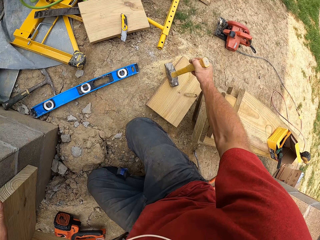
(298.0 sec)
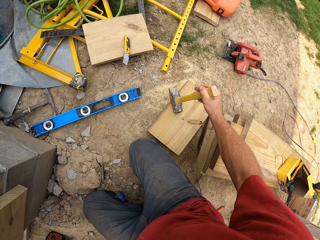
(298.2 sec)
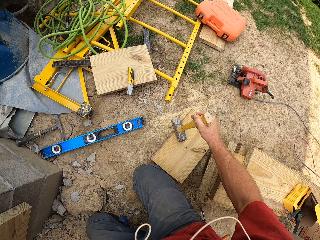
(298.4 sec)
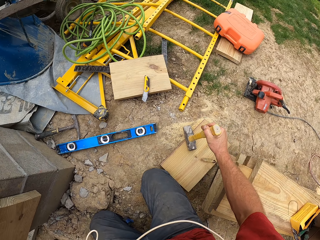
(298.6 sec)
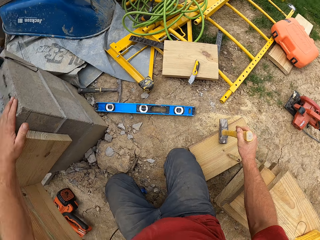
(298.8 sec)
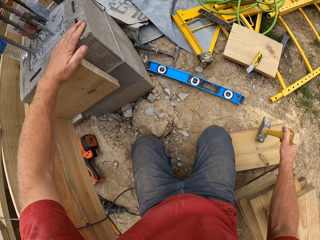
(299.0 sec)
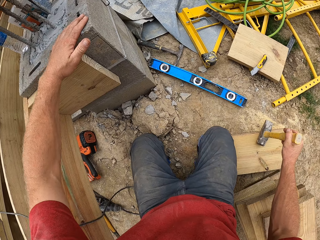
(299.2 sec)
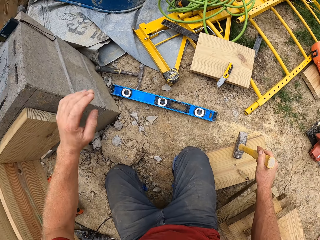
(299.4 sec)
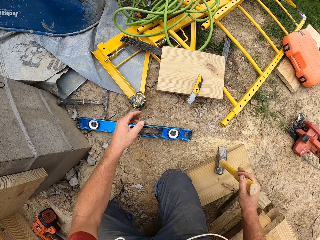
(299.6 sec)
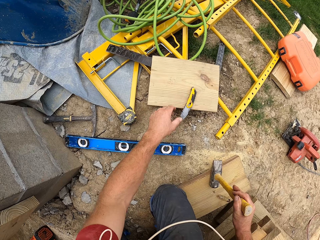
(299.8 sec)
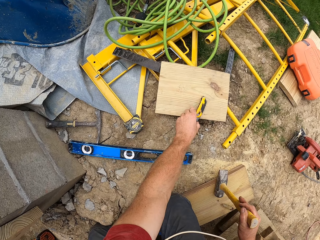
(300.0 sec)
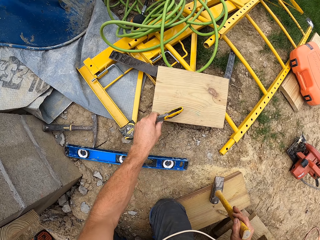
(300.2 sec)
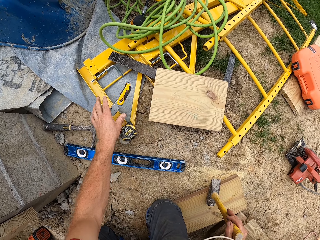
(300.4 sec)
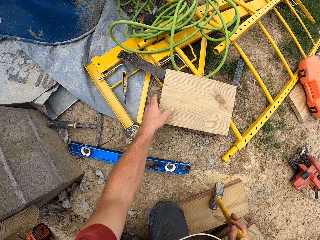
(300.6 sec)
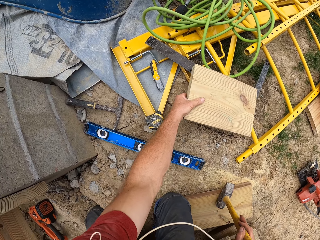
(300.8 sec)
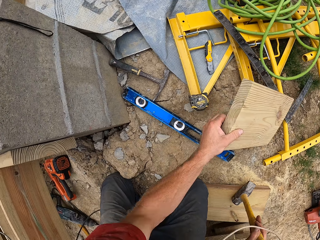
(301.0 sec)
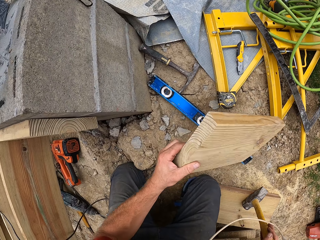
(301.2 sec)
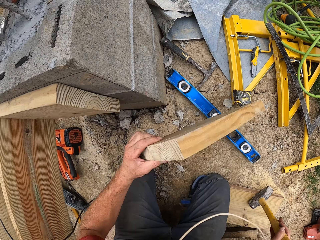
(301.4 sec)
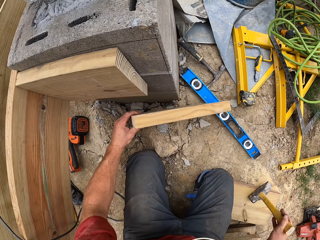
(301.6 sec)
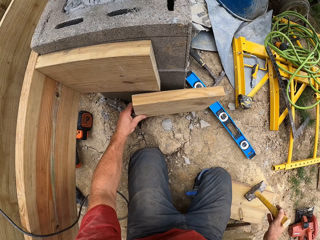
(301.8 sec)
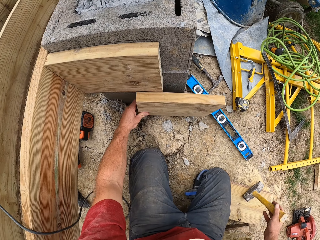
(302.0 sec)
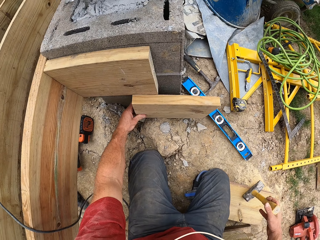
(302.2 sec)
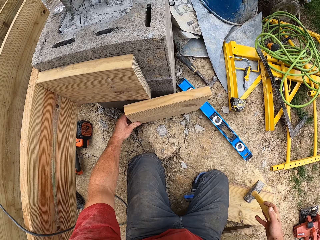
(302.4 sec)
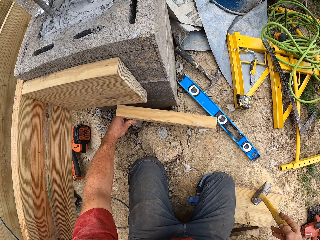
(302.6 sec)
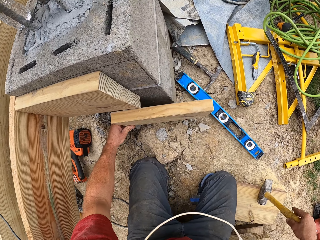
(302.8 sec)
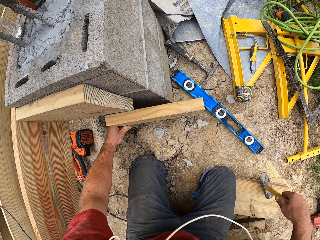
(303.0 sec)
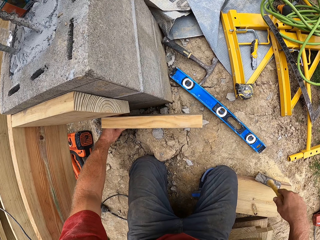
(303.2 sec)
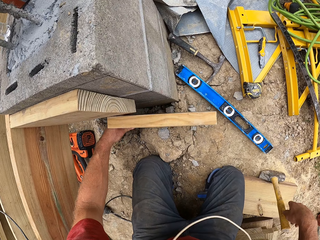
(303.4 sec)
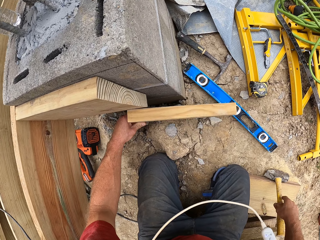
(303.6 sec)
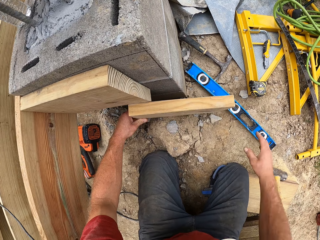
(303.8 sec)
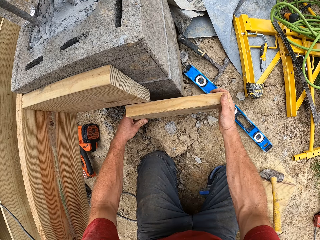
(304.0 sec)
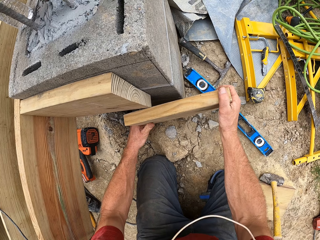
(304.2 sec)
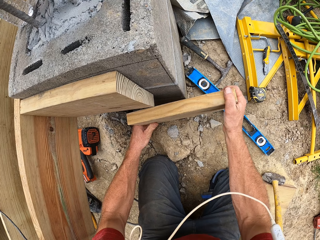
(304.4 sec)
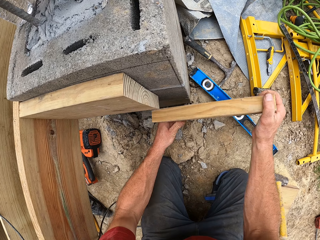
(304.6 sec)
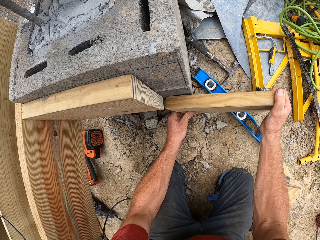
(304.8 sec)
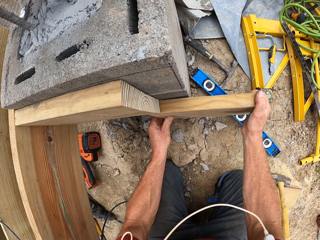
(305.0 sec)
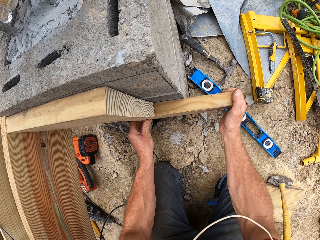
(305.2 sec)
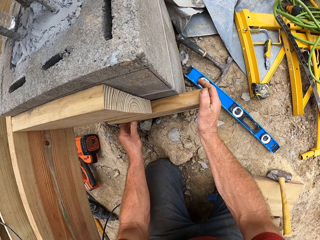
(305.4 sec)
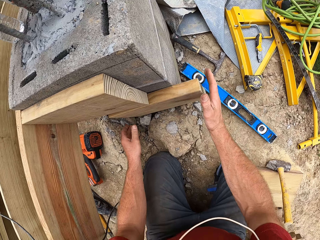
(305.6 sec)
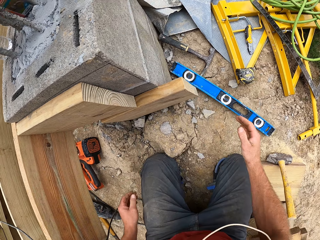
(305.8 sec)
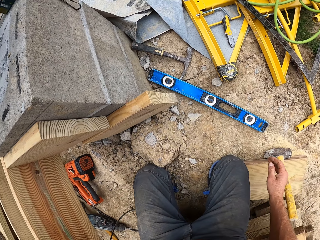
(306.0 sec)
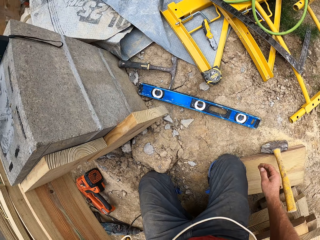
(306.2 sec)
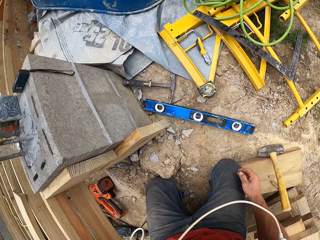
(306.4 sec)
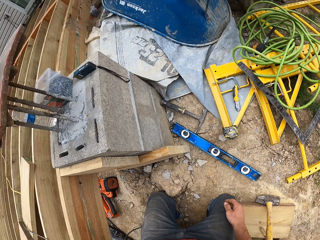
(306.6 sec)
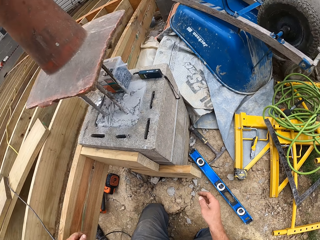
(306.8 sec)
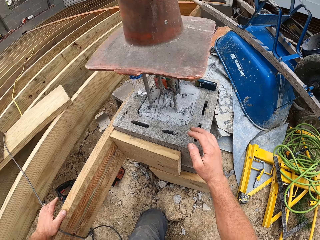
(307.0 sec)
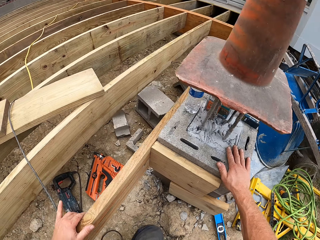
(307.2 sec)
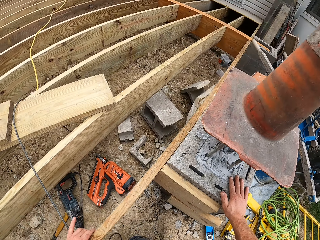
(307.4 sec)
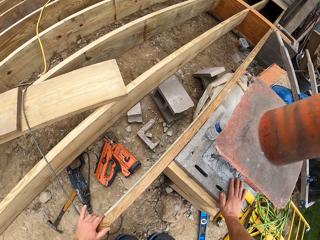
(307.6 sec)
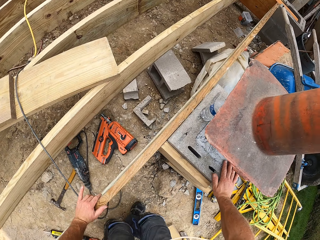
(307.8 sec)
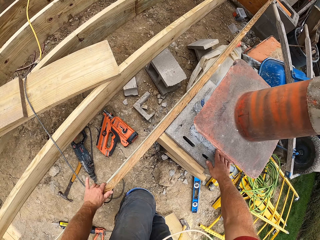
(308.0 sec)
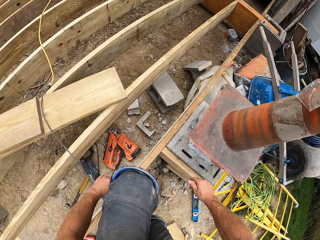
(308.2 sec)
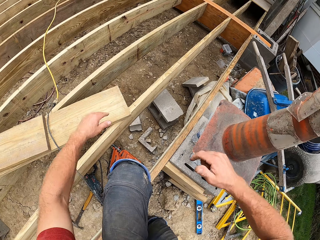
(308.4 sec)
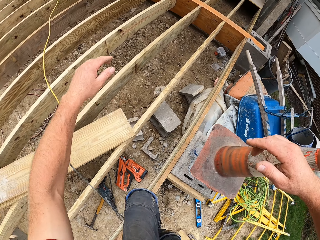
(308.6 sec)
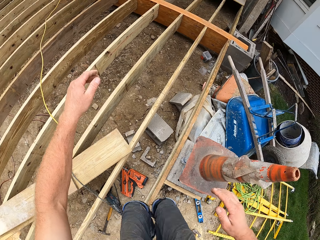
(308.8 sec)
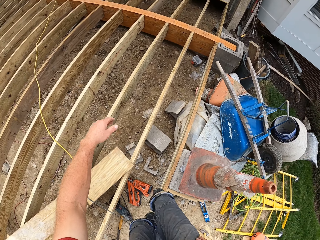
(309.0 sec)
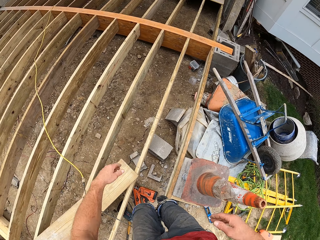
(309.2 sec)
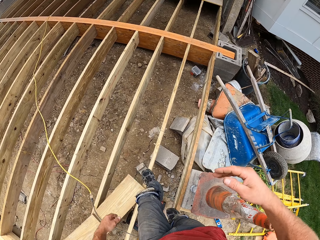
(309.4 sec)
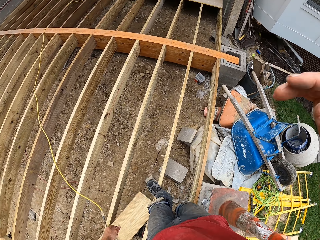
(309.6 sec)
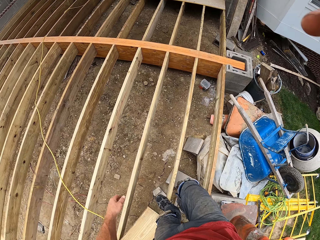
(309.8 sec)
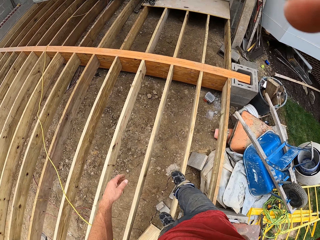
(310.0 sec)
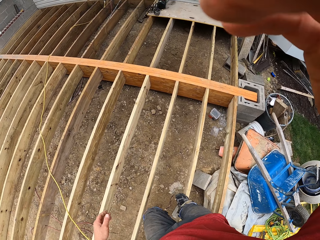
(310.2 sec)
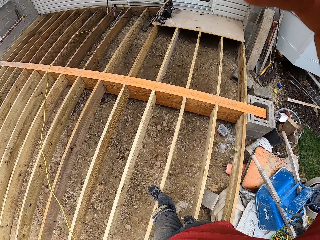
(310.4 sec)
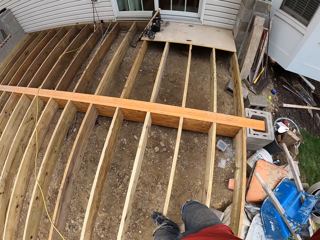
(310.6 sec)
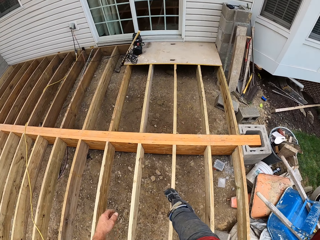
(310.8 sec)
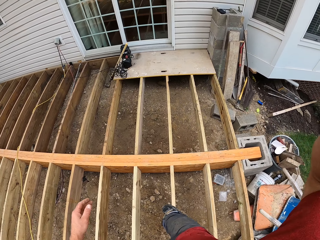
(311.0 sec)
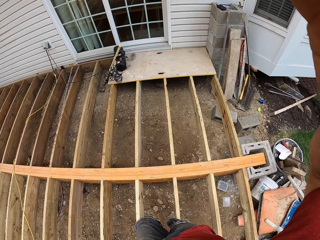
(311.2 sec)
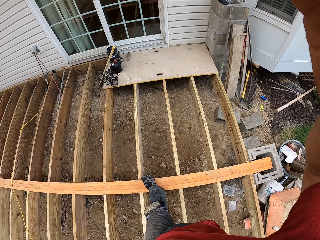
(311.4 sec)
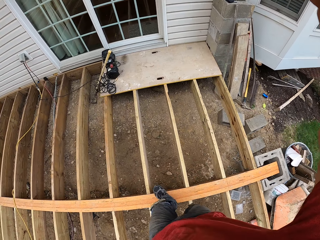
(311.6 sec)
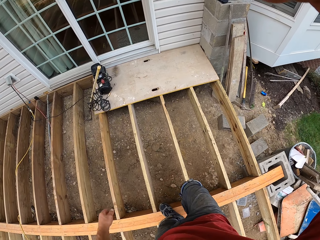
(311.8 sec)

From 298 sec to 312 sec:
The camera wearer adjusts to kneel on both knees. He removes his left hand from his work station. He removes a pocket knife or utility knife from a wood piece. He puts the utility knife down. He picks up the wood piece. He places the wood piece on the ground. He presses the wood piece against his work station. He drops the hammer on the ground. He fixes the piece of wood on something. He holds the wood piece with his right hand. He inserts the wood piece below another wood piece. He fixes the piece of wood on something. He removes his hand from the wood piece. He gets up from his kneeling position. He places his left hand on the wood piece. He places his right hand on the work station. He climbs over the wooden structure. He walks on the wooden structure. He touches his face.

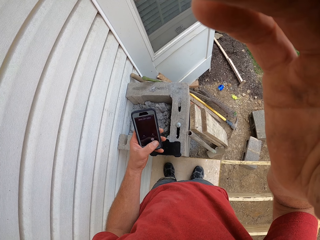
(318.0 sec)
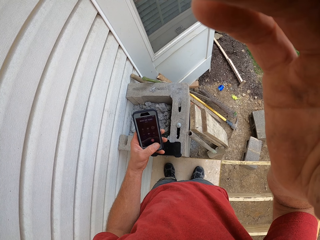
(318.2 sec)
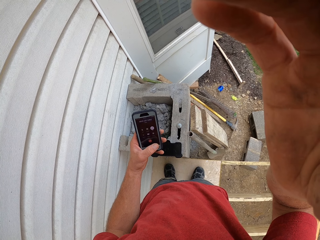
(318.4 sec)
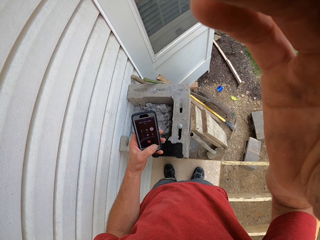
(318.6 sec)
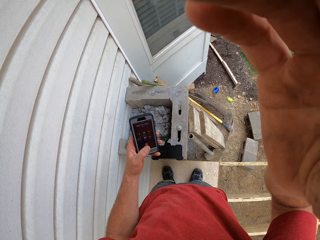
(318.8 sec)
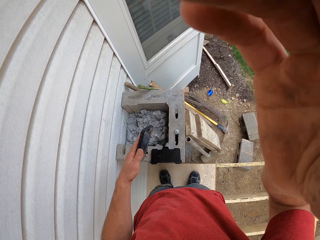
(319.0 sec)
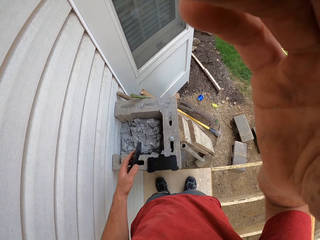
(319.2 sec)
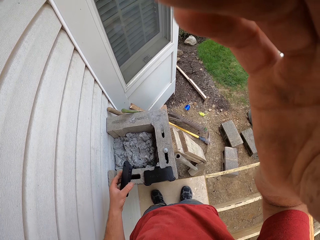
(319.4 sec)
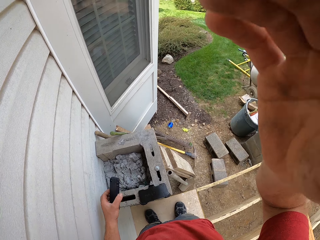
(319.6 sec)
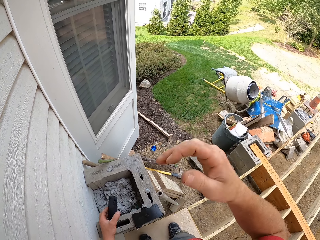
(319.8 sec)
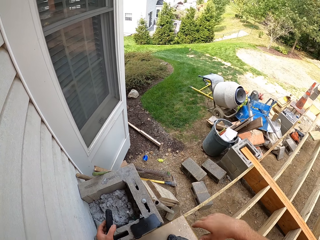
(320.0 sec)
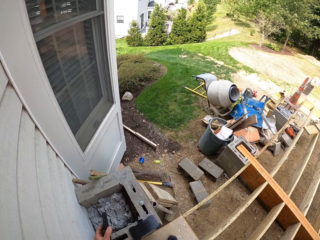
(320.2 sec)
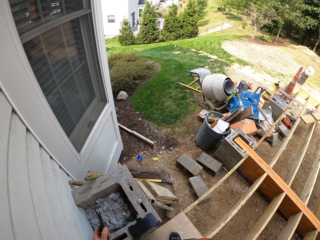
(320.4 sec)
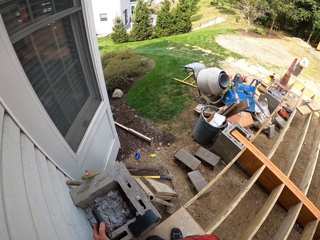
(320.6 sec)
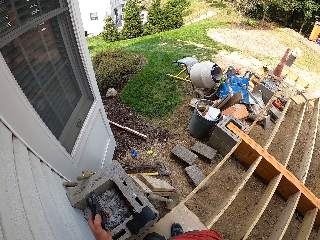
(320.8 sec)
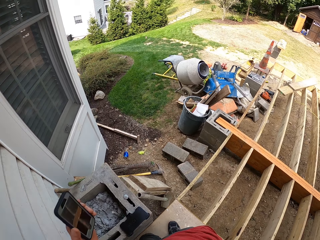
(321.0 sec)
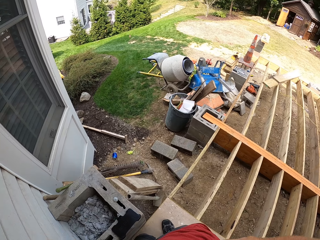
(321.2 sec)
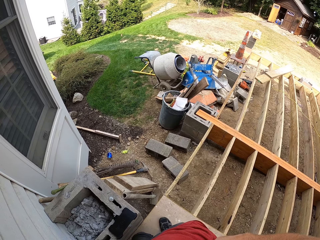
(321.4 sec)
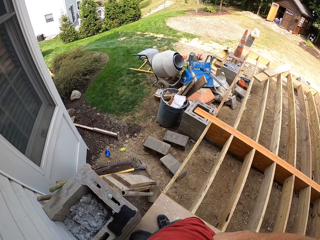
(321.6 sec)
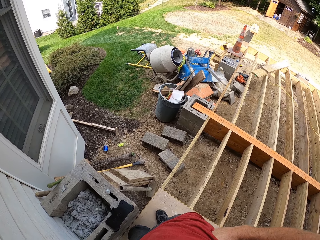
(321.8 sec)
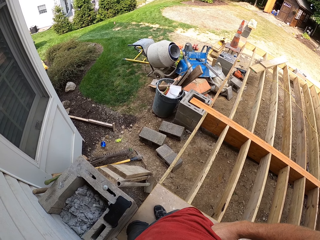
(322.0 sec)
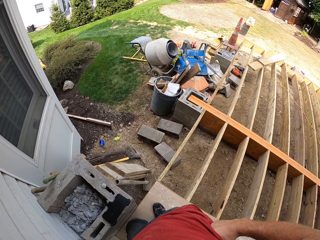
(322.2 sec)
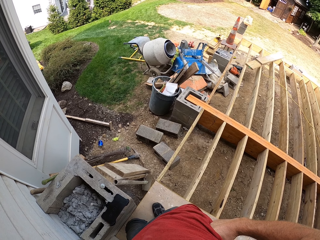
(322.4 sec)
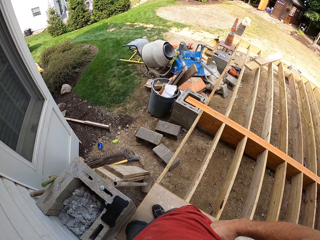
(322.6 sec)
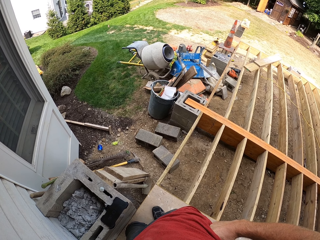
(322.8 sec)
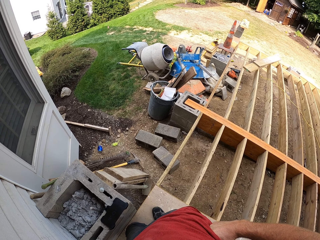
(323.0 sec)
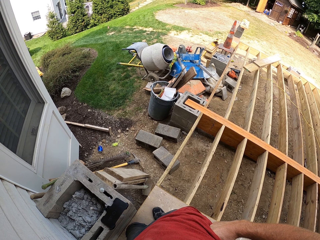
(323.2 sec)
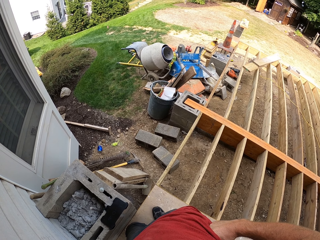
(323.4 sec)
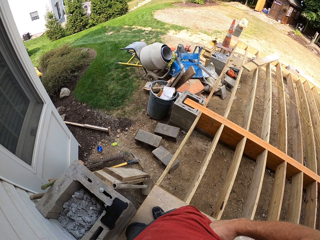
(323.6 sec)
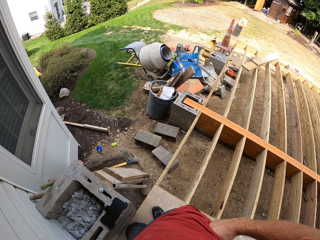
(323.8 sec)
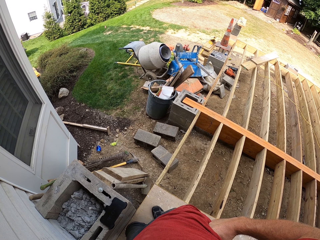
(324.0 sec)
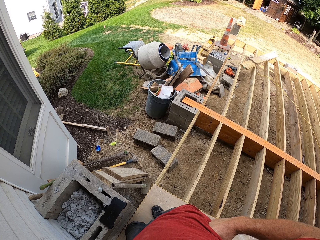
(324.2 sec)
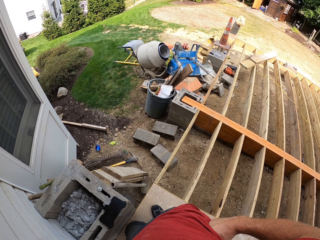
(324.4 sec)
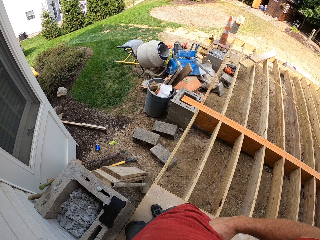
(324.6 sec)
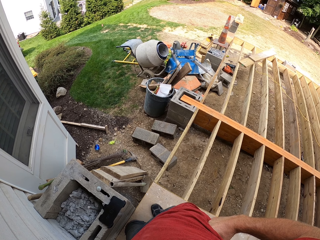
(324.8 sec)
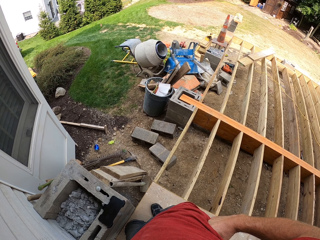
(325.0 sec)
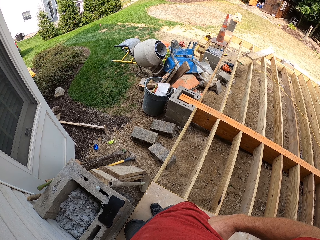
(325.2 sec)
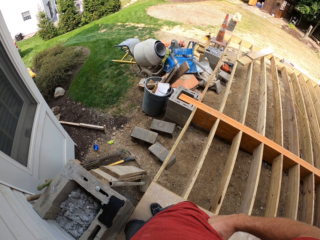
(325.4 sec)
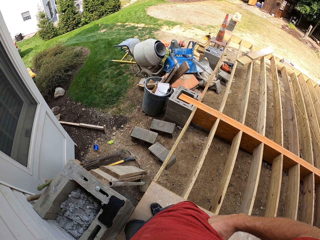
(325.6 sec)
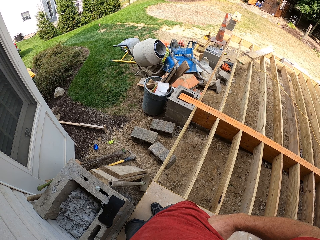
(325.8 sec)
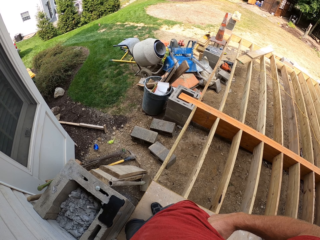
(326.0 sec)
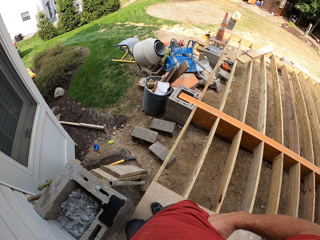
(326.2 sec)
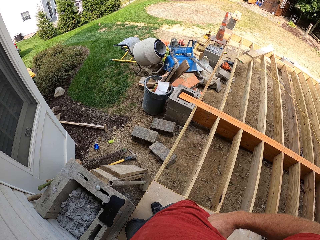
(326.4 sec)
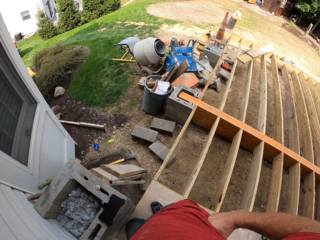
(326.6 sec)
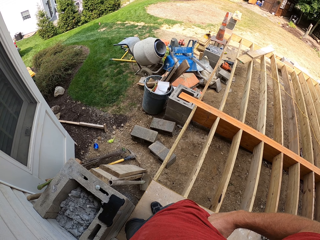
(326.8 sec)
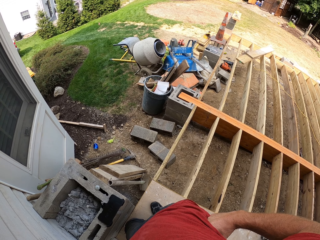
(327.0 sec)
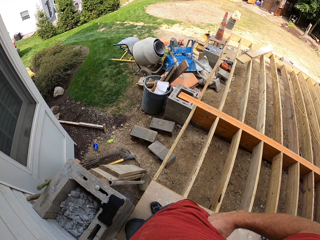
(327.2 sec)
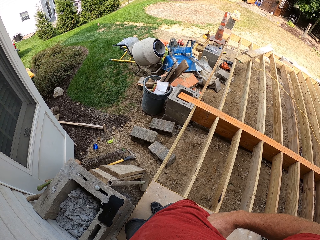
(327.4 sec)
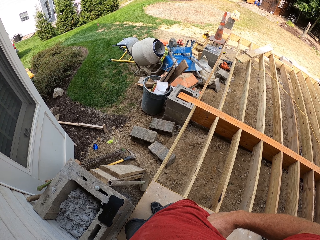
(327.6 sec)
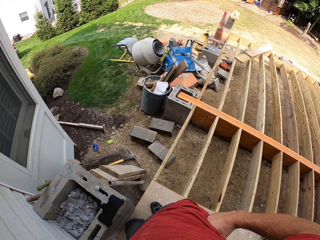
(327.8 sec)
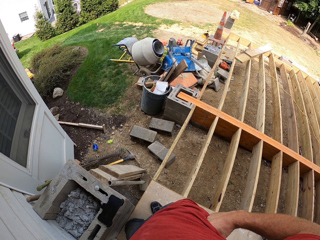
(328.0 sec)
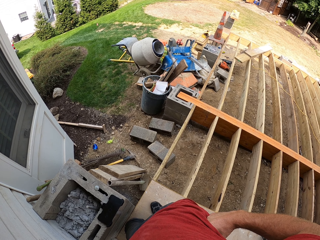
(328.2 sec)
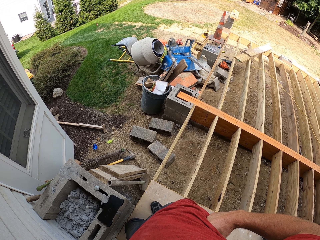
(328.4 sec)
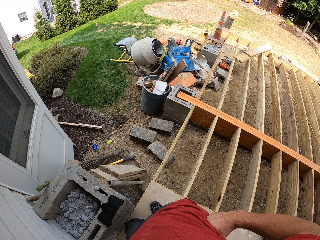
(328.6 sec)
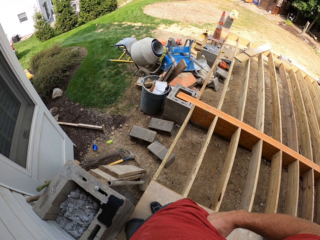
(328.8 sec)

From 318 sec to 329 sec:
The camera wearer removes his hand from his face. He raises his phone to his ear.
